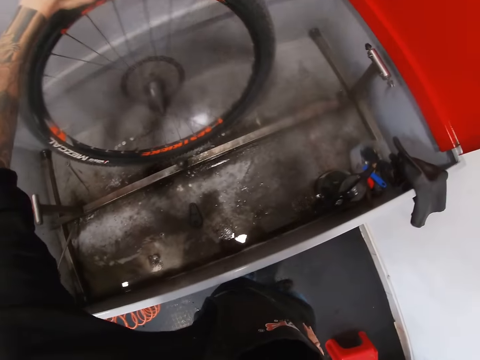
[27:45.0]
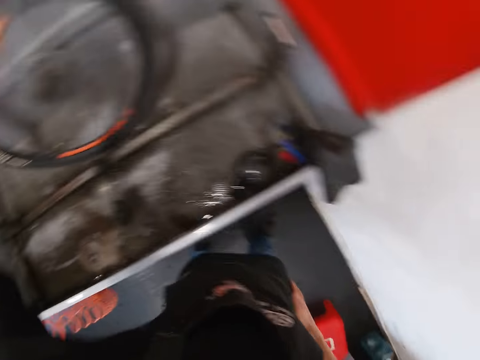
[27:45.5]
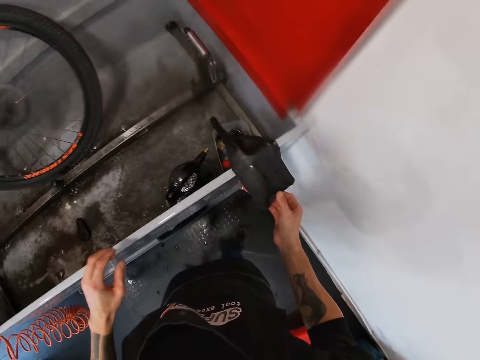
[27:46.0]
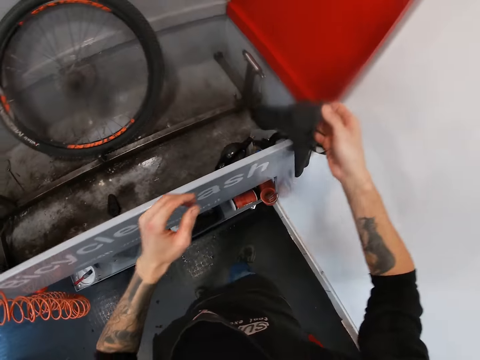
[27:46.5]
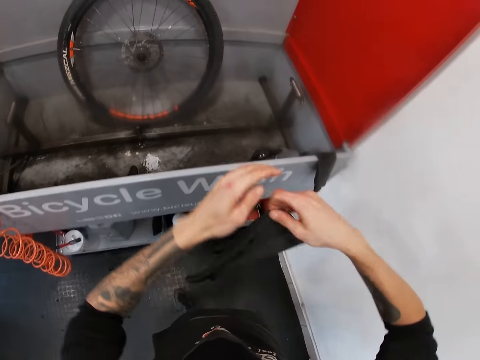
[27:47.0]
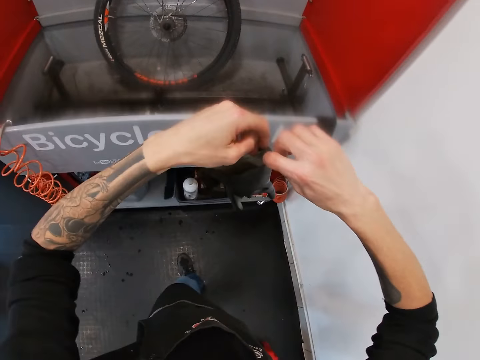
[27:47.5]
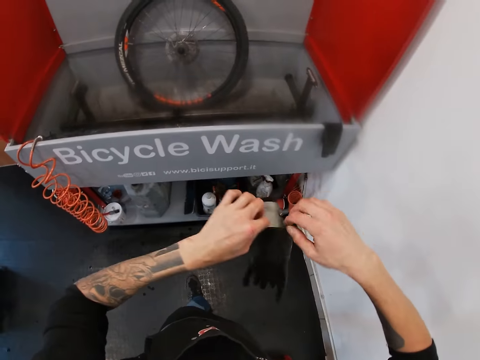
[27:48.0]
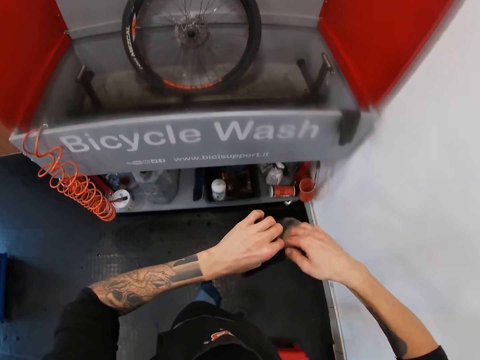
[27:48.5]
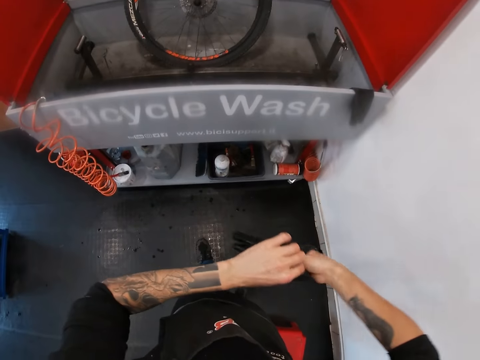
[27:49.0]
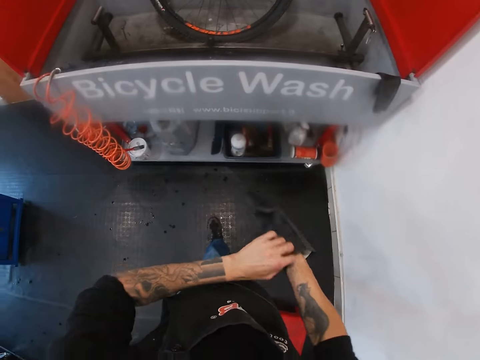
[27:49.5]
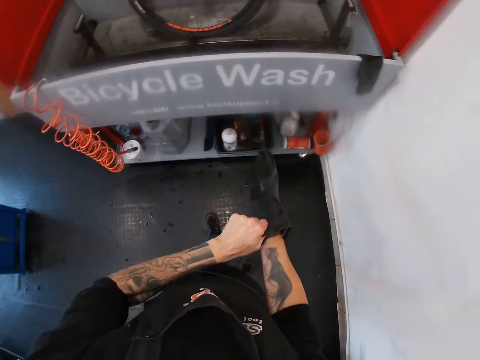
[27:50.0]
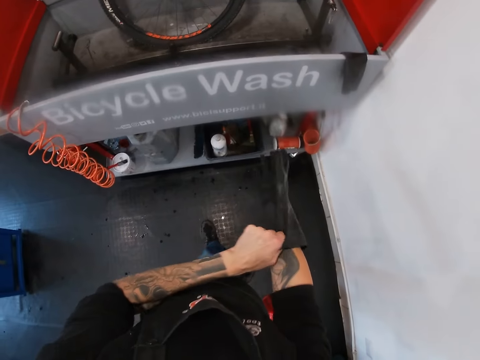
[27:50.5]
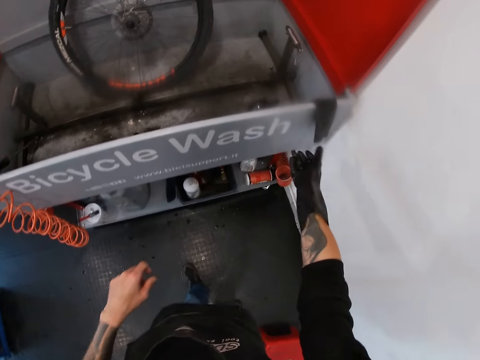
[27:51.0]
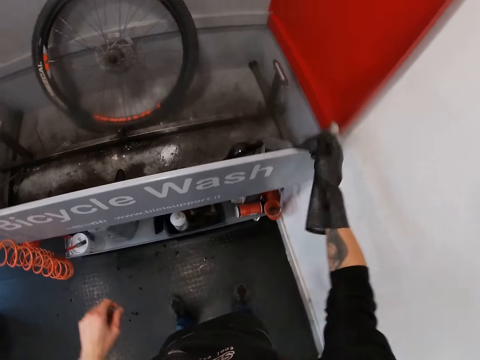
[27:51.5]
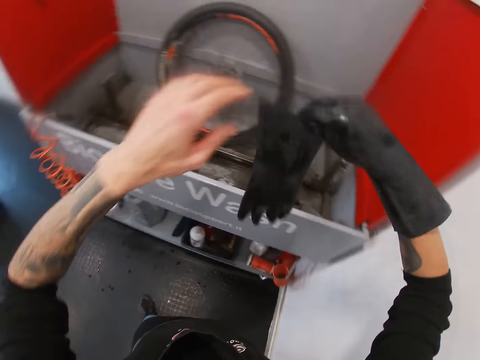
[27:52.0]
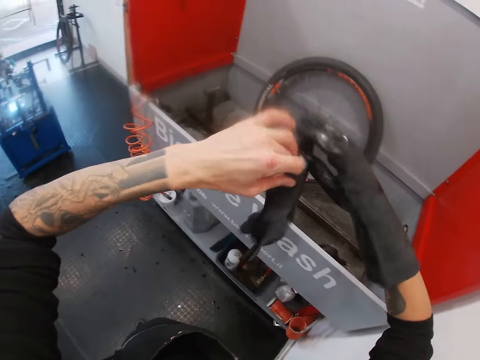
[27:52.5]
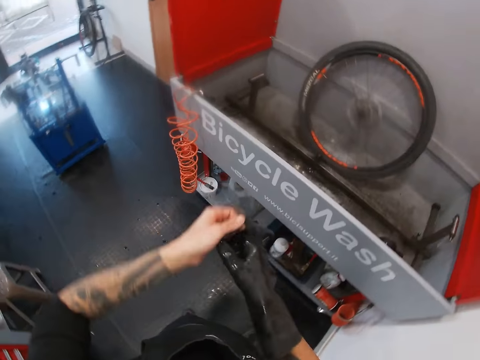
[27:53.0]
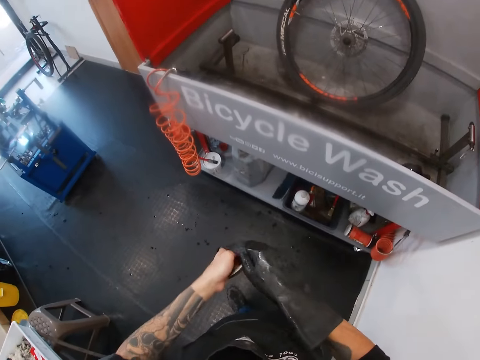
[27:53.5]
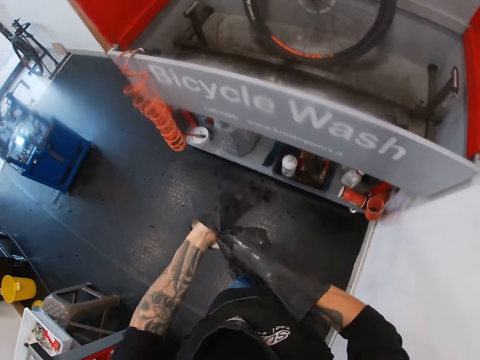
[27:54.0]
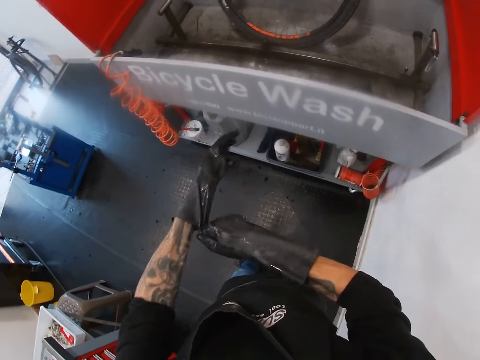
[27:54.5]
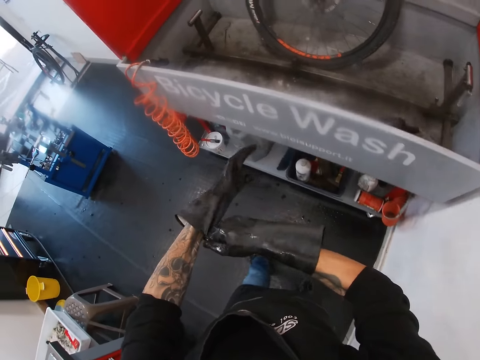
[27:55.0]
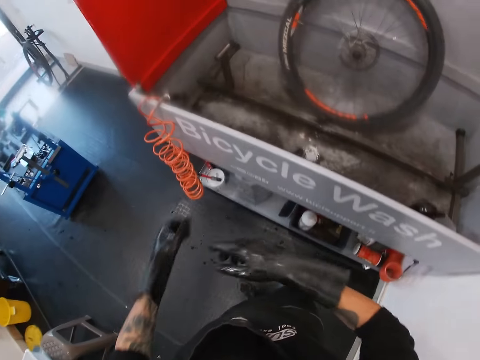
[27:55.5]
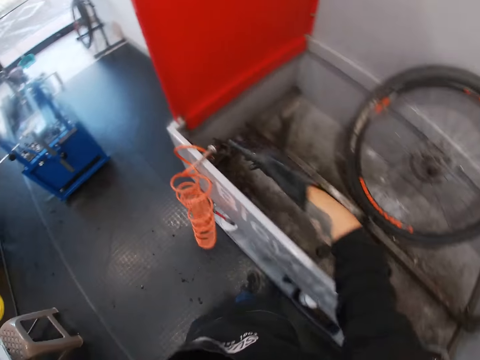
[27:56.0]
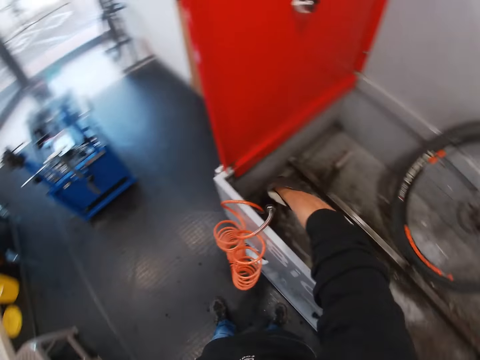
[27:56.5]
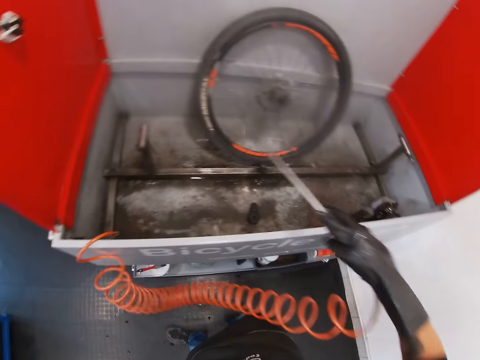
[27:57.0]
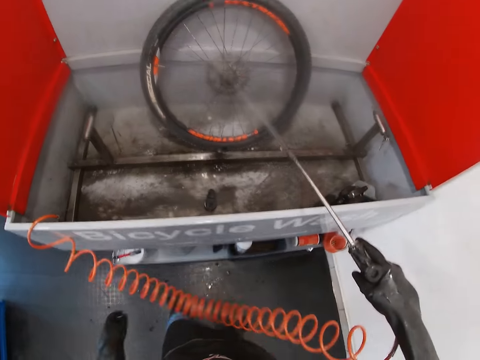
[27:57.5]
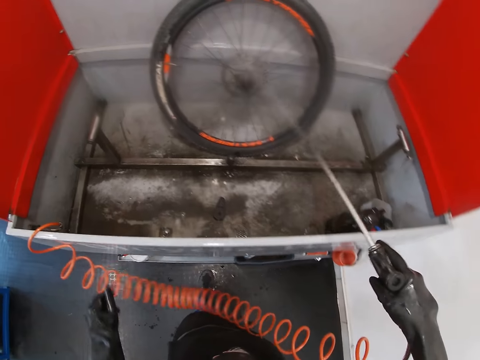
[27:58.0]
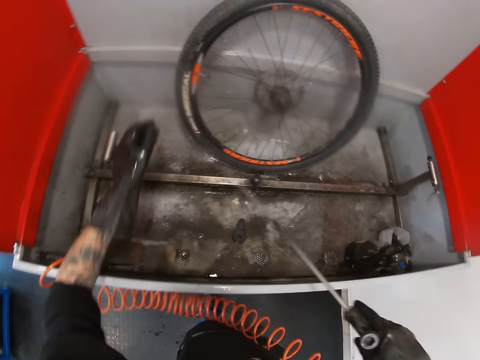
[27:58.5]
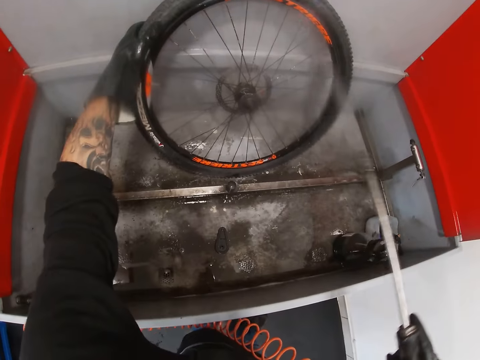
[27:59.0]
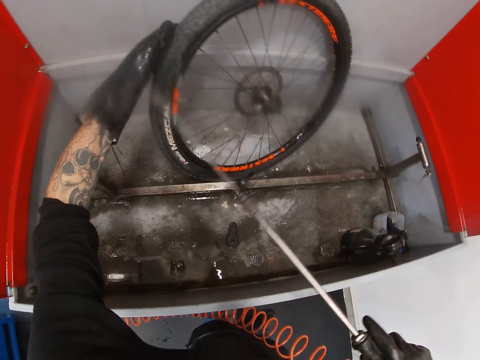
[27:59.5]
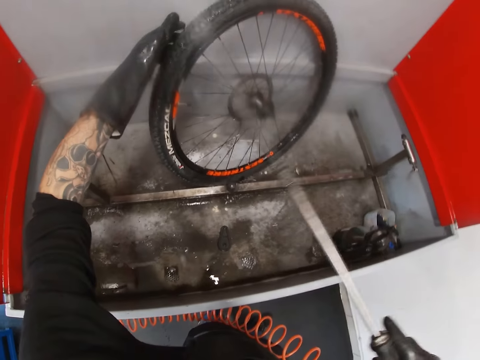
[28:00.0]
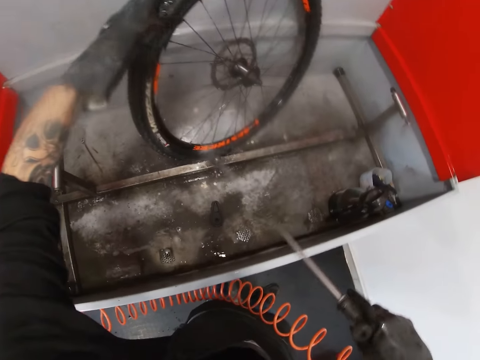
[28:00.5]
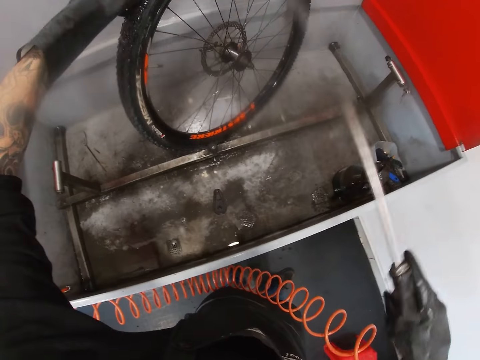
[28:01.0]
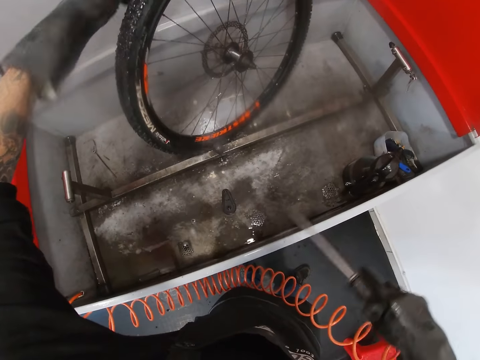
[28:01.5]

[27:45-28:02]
The camera wearer puts the bicycle tyre inside the bicycle wash with his left hand. He takes a hand glove from an edge of the bicycle wash with his right hand. He puts the hand glove on his right hand. He takes a hand glove from an edge of the bicycle wash with his right hand. He puts the hand glove on his left hand. He takes a water hose from the bicycle wash with his gloved right hand. He sprays water on the bicycle tyre spoke and rotor with the hose in his gloved right hand. He adjusts the bicycle tyre with his gloved left hand.

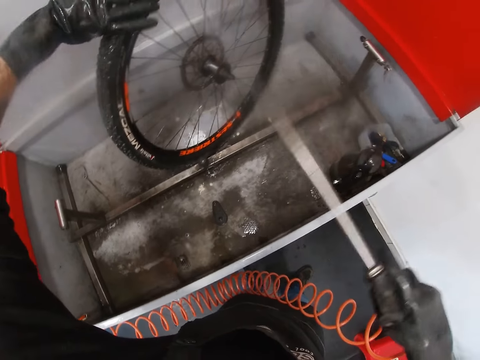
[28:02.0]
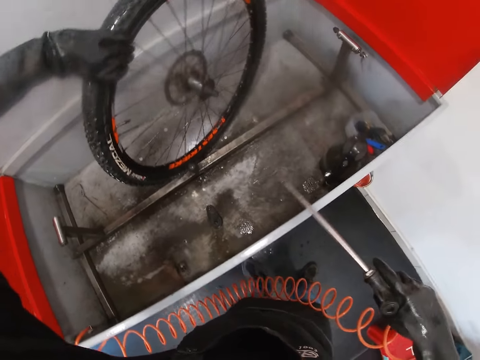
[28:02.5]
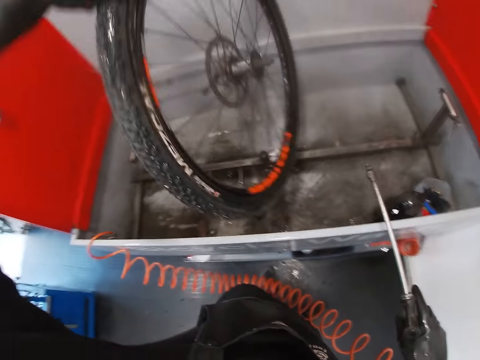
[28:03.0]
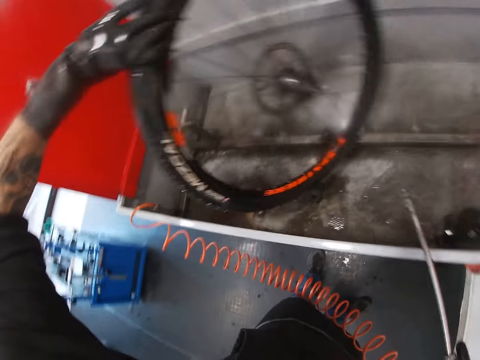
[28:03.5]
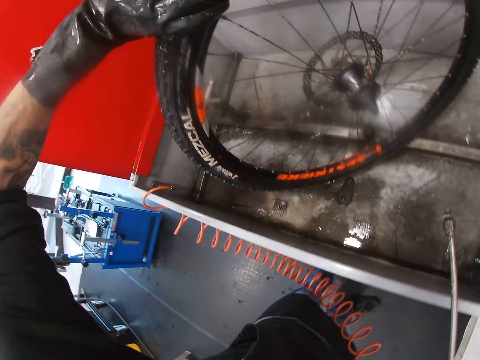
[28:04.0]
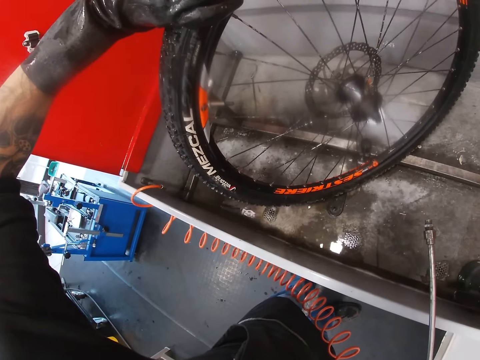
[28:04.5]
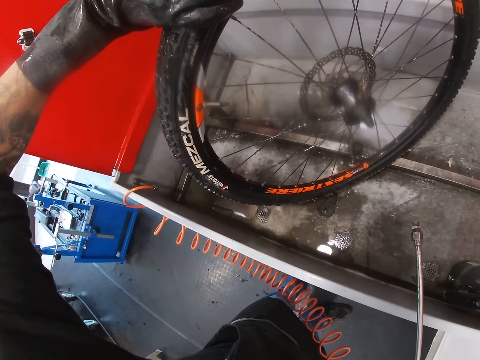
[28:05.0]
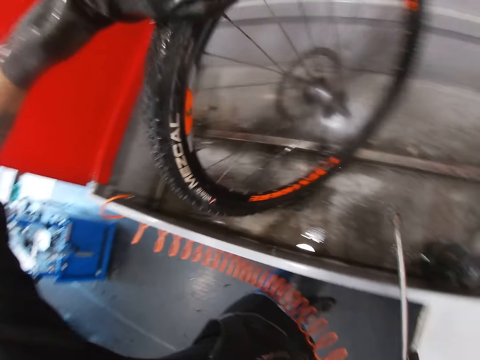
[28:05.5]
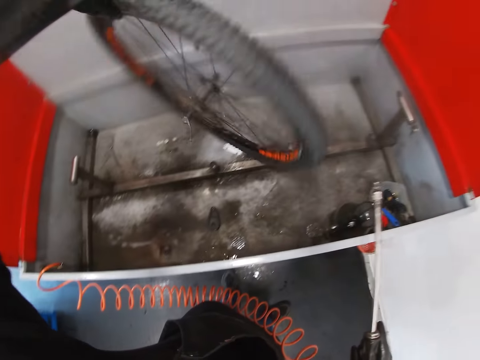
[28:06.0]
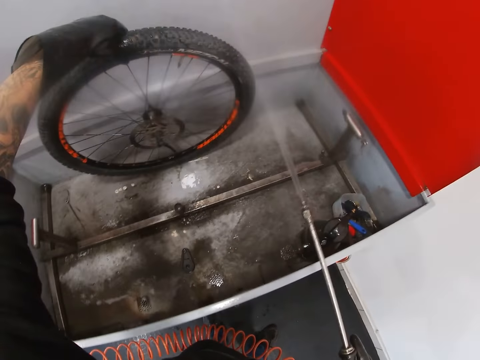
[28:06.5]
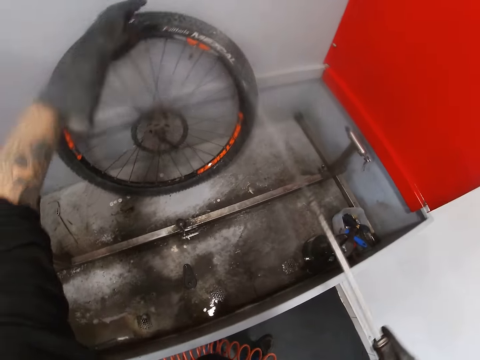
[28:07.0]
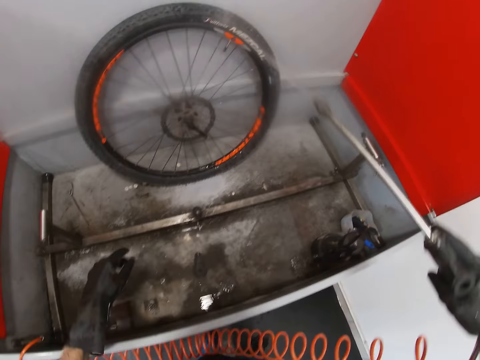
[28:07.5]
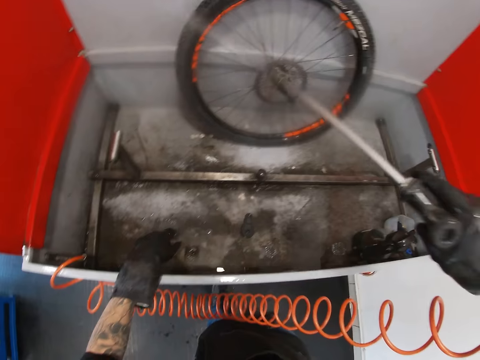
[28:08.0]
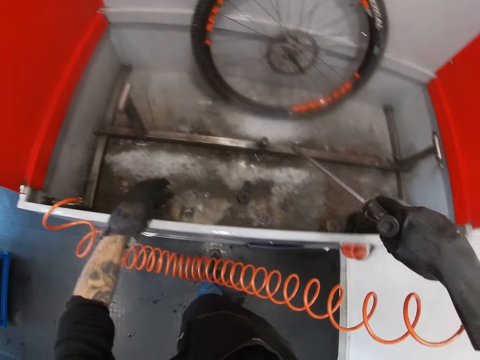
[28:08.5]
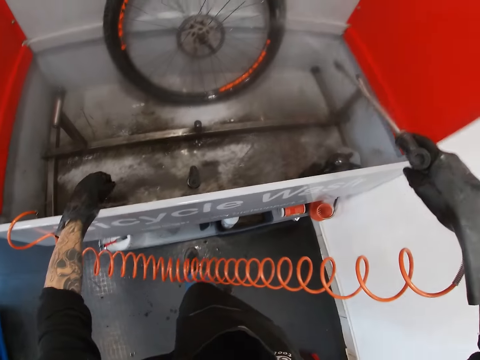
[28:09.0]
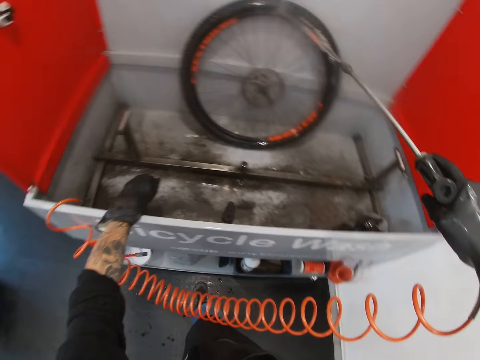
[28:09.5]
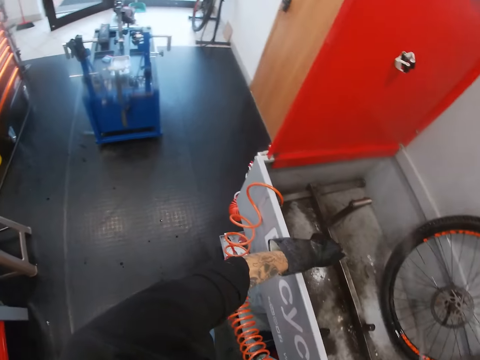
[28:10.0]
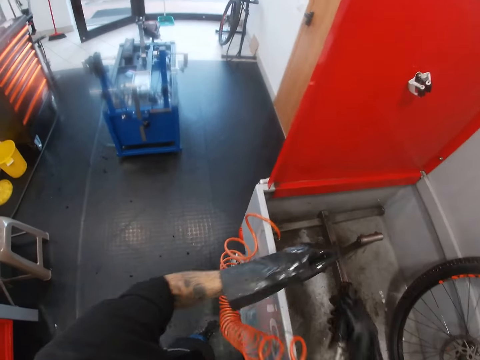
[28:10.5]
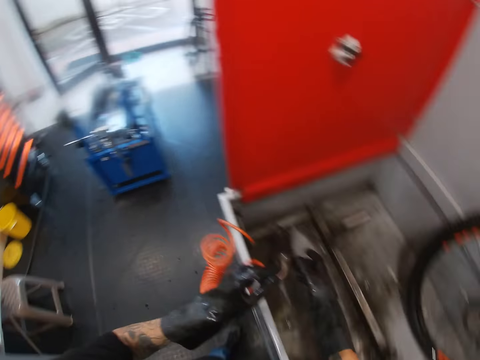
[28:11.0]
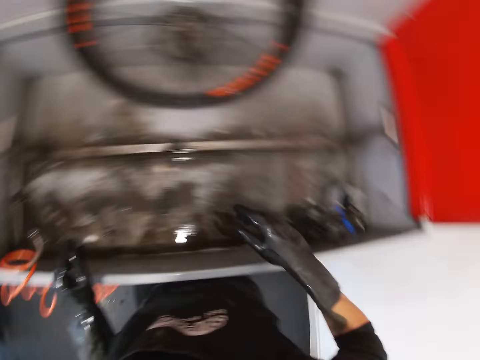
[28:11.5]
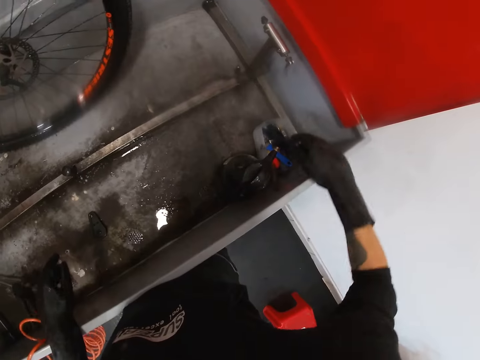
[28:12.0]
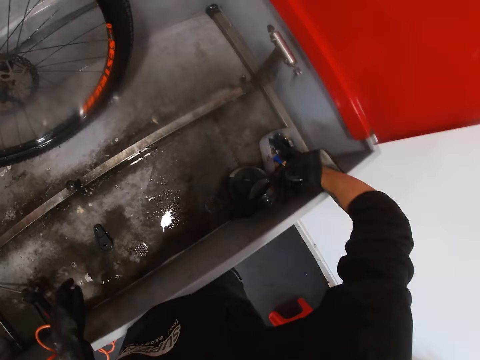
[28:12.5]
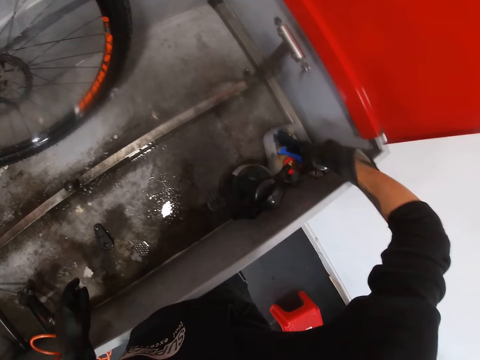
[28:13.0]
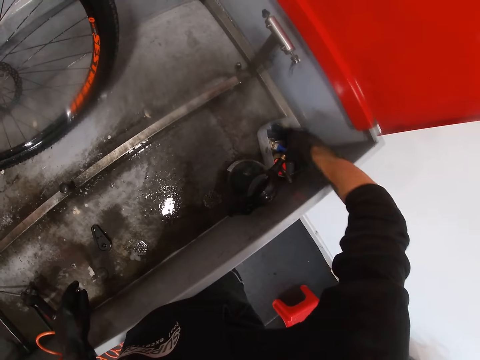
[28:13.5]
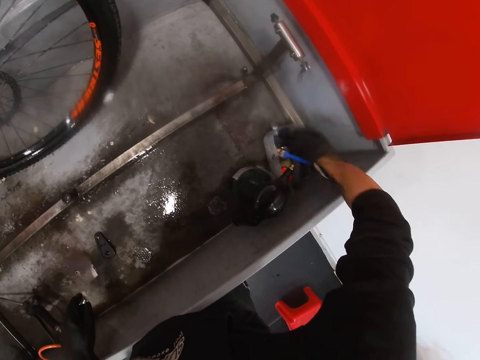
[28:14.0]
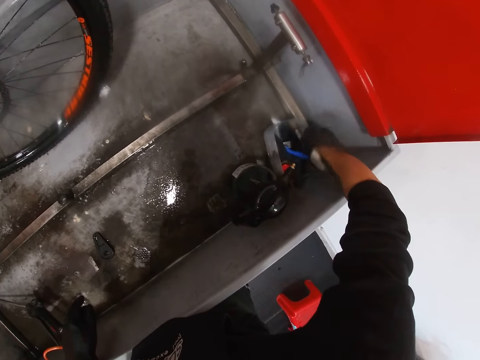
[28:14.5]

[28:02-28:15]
The camera wearer holds the tyre. He turns the bicycle tyre with his gloved left hand. He sprays water on the bicycle tyre with the hose in his gloved right hand. He drops the water hose in the bicycle wash with his gloved right hand. He picks up the brush.
